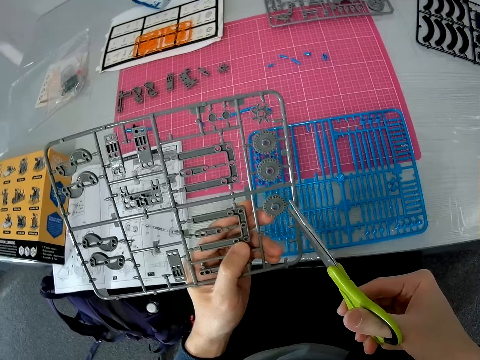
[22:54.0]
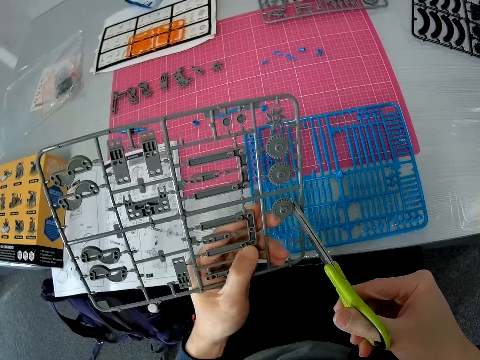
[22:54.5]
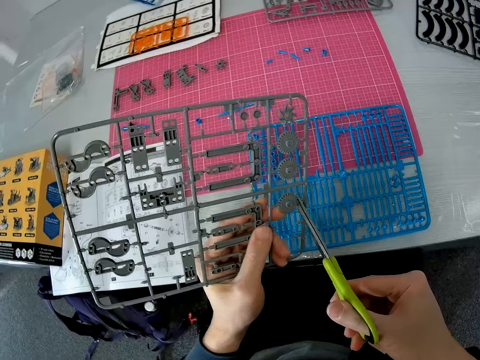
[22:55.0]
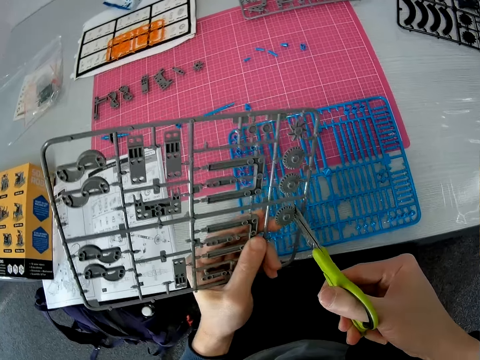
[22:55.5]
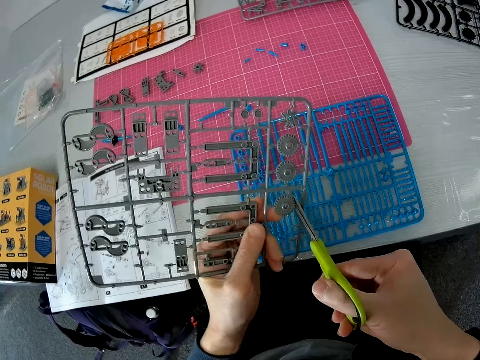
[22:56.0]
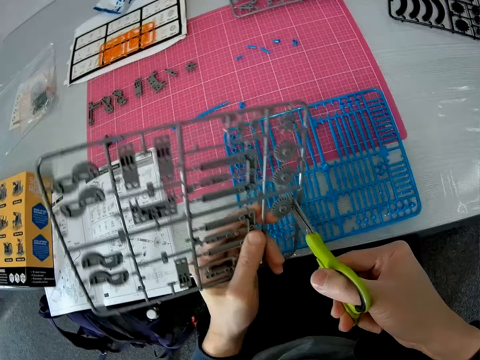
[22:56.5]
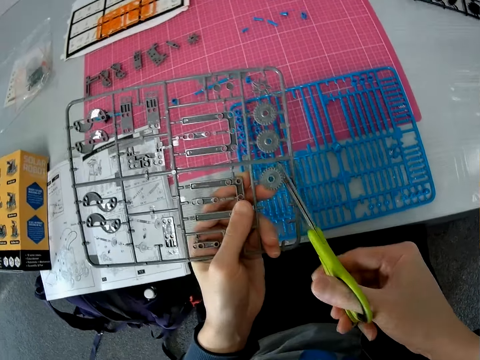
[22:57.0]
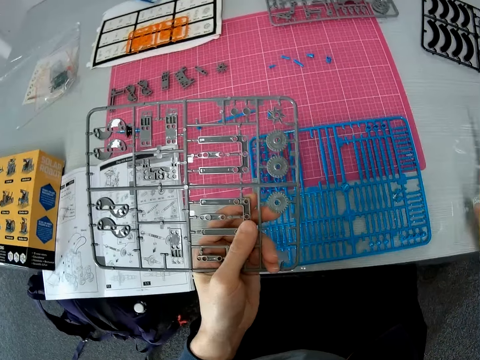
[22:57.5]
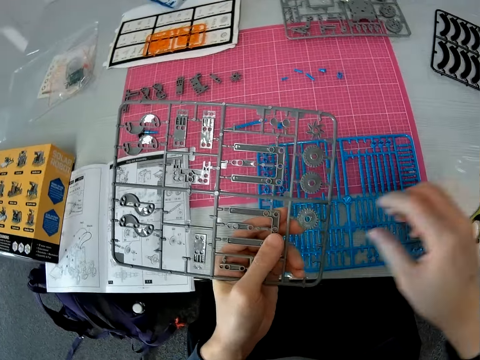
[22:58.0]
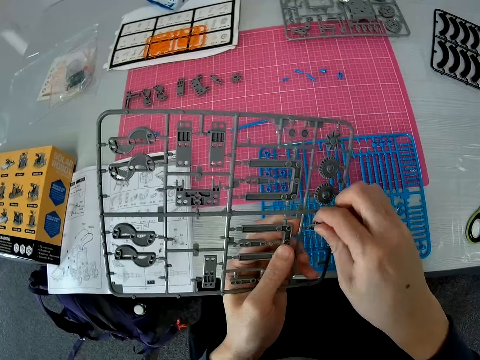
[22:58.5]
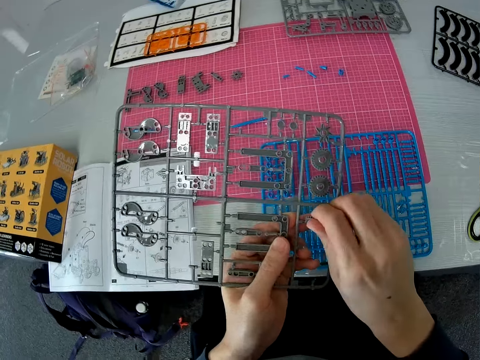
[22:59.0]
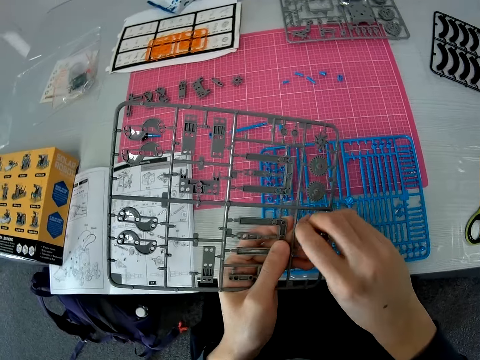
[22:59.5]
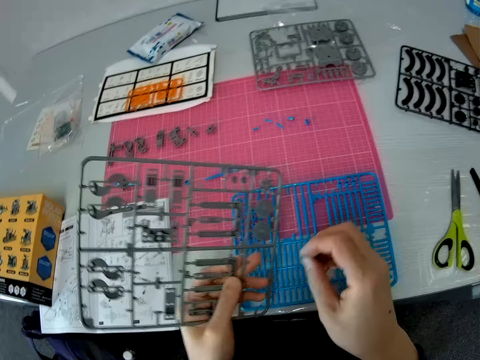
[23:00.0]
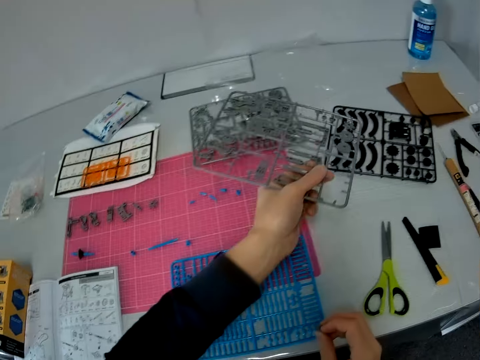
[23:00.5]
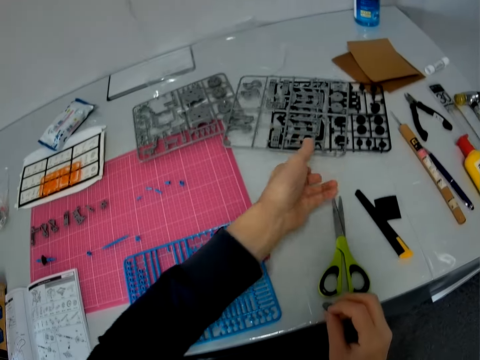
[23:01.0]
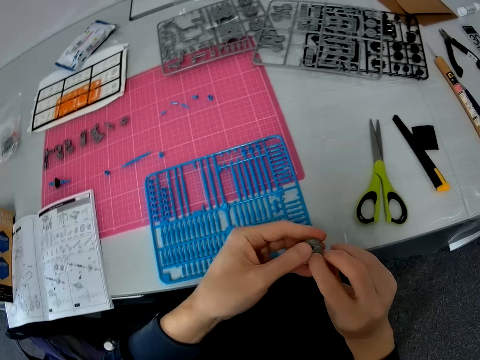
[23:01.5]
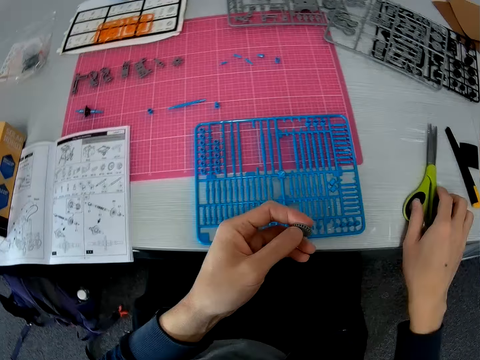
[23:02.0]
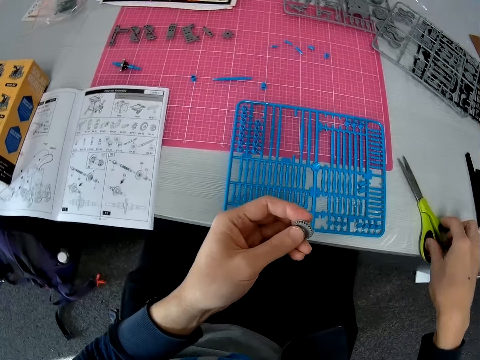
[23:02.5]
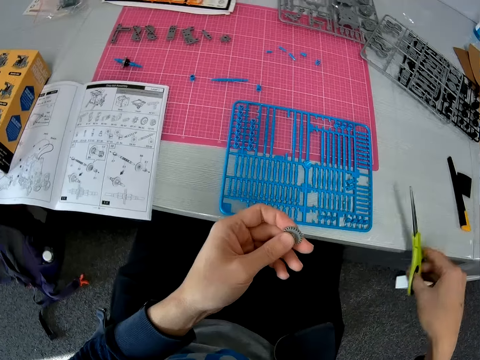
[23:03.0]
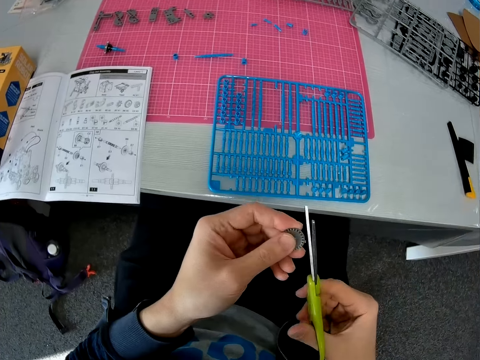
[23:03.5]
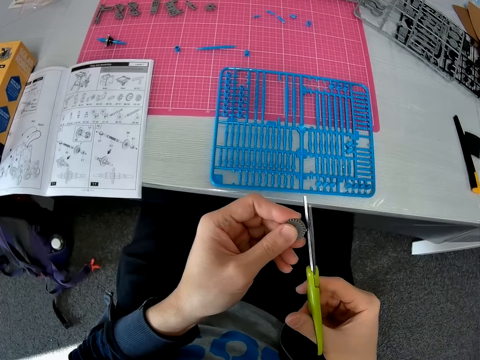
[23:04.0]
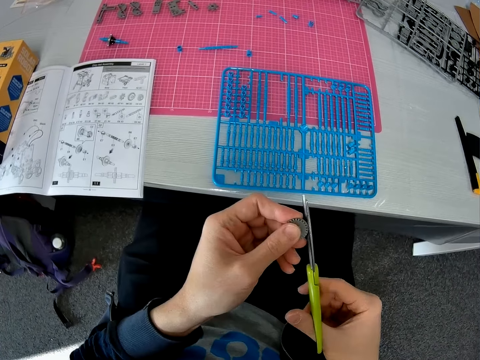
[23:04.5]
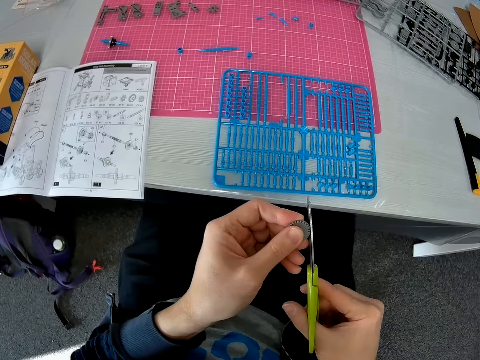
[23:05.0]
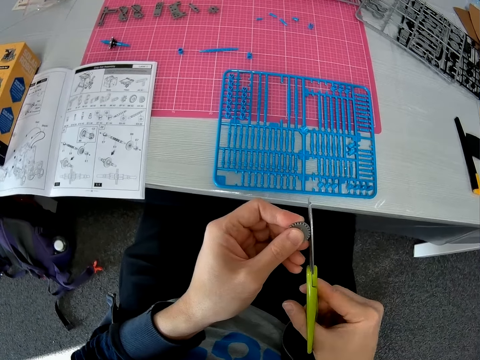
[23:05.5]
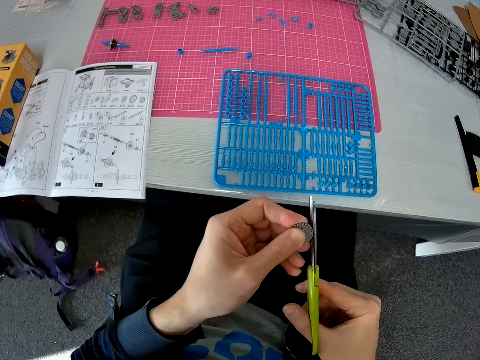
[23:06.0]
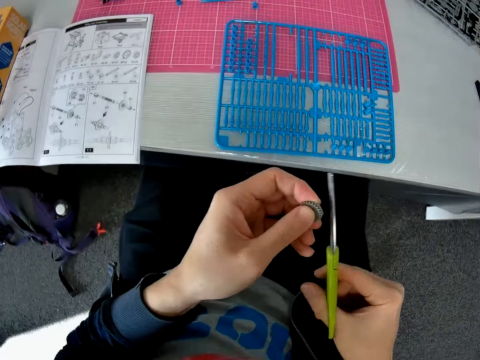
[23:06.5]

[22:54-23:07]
The camera wearer cuts the model from the laser craft kit with the scissors. They drop the scissors on the table. They pull the model from the laser craft kit. They throw the laser craft kit on the table. They hold the model with both hands. They pick the scissors from the table. They cut the model with the scissors.

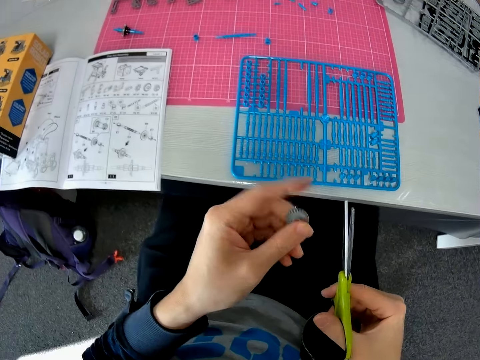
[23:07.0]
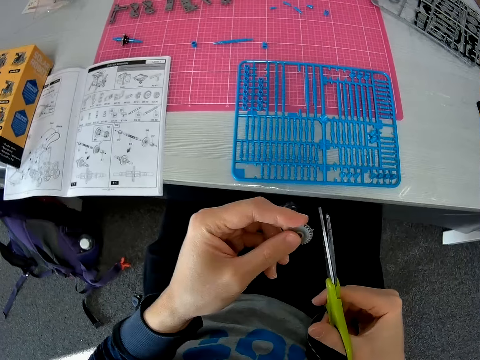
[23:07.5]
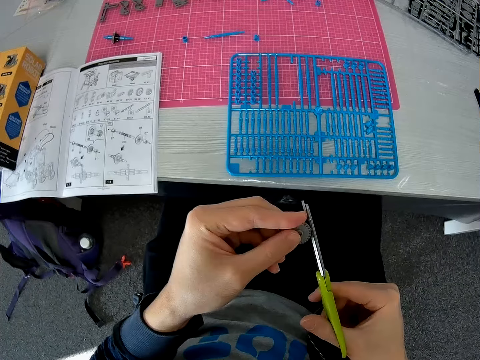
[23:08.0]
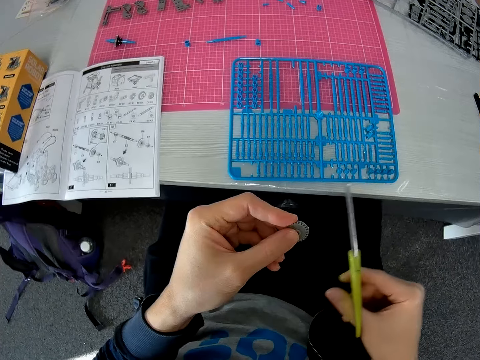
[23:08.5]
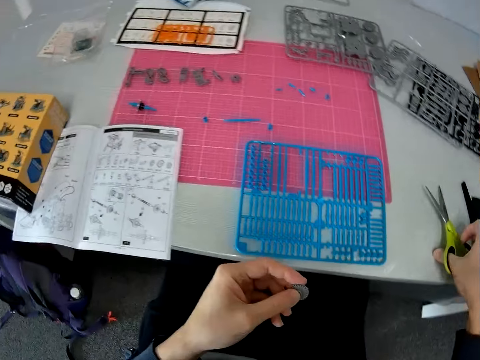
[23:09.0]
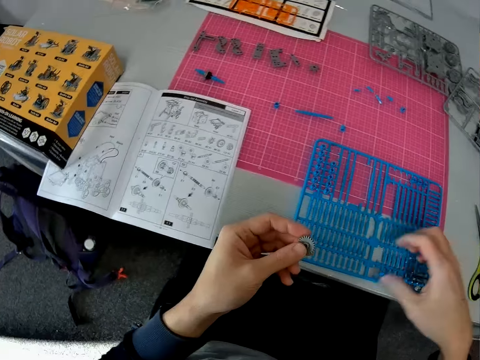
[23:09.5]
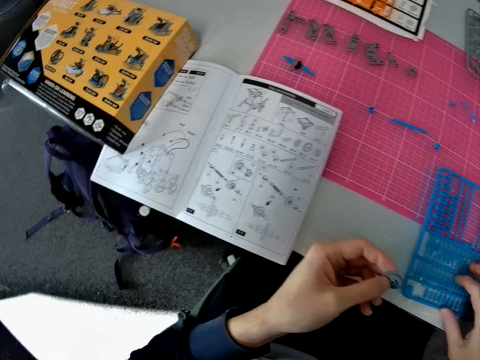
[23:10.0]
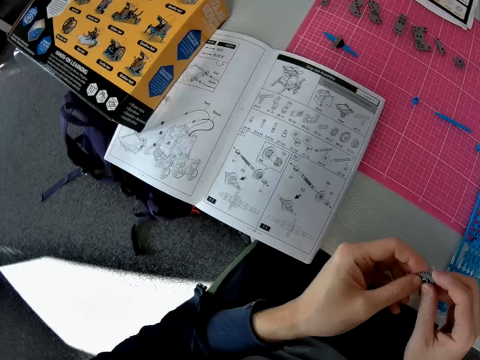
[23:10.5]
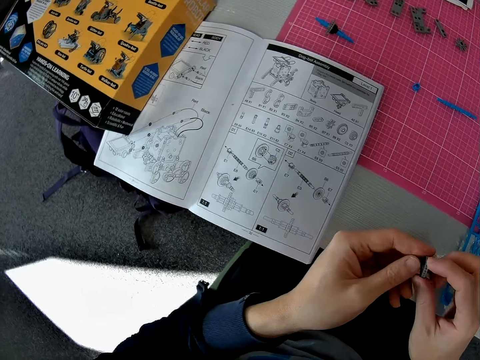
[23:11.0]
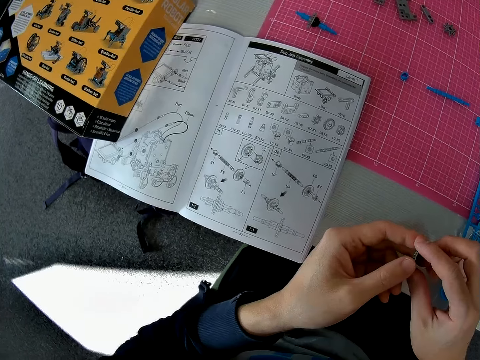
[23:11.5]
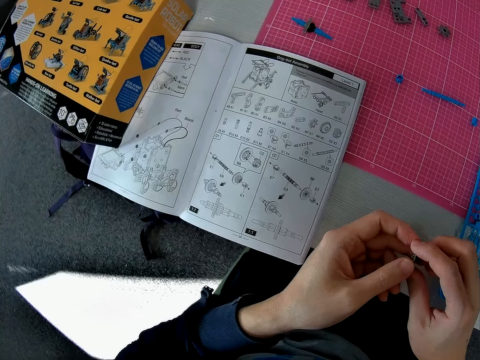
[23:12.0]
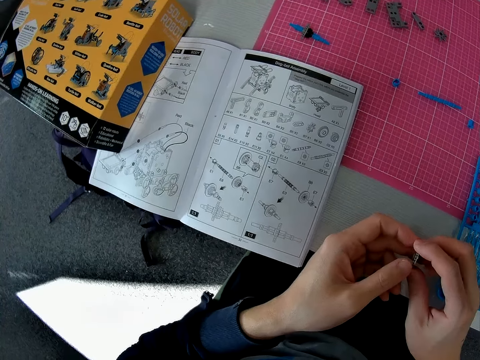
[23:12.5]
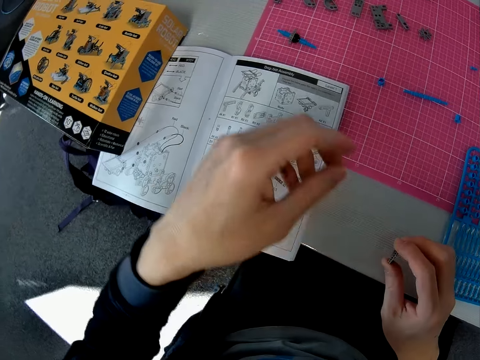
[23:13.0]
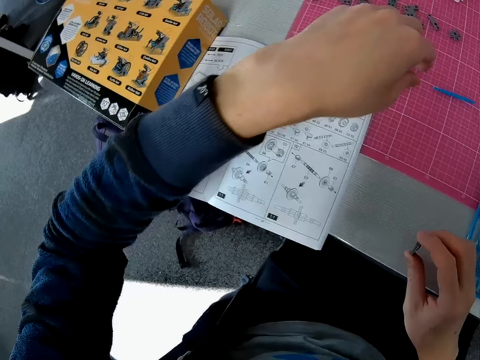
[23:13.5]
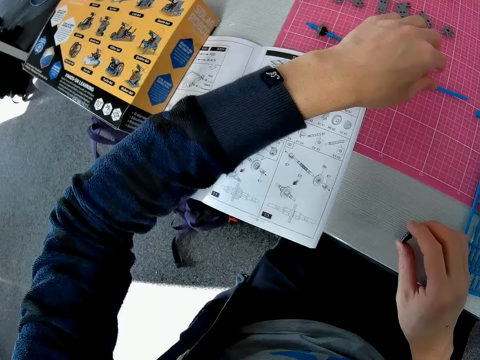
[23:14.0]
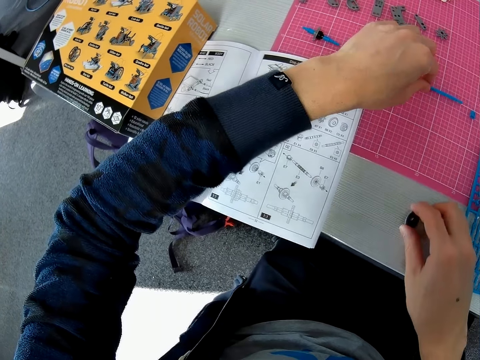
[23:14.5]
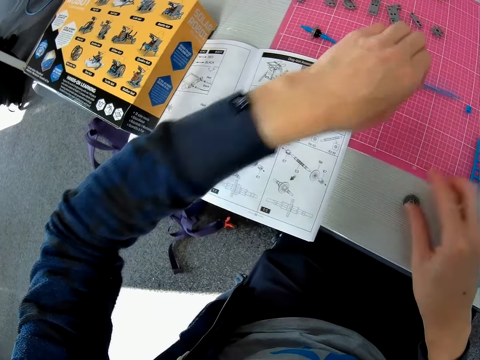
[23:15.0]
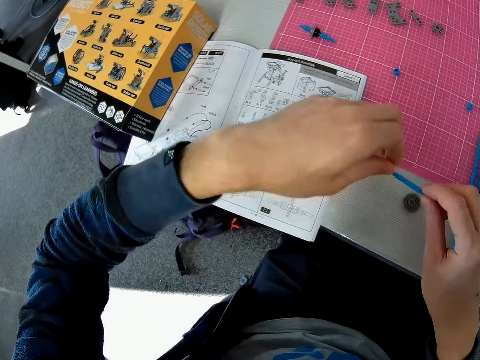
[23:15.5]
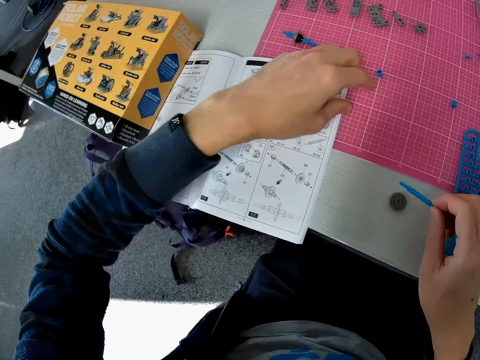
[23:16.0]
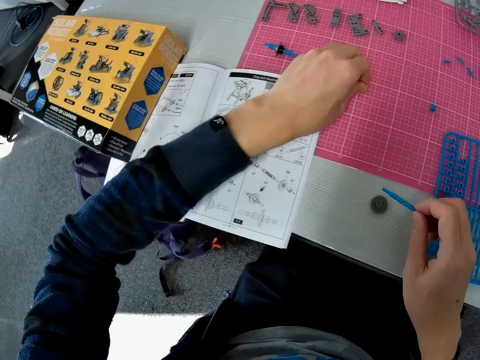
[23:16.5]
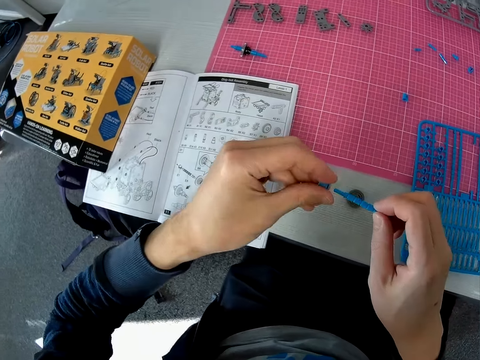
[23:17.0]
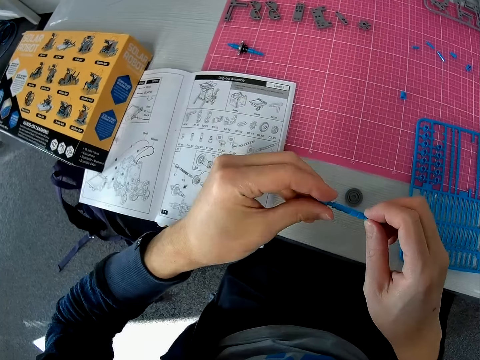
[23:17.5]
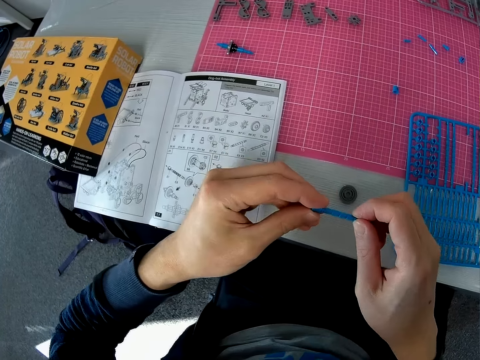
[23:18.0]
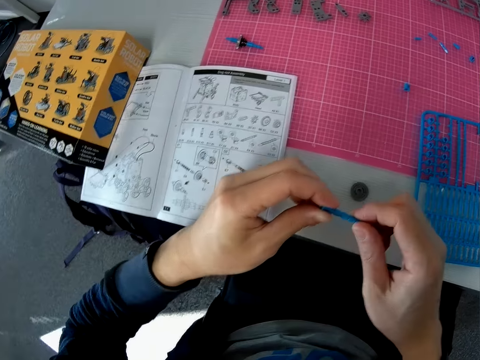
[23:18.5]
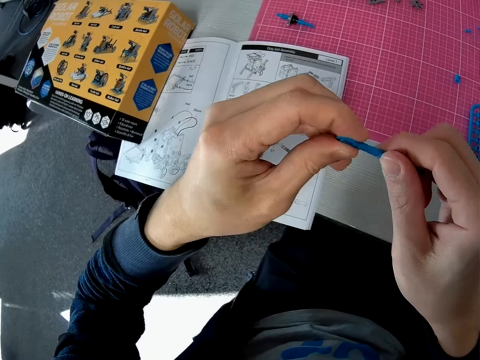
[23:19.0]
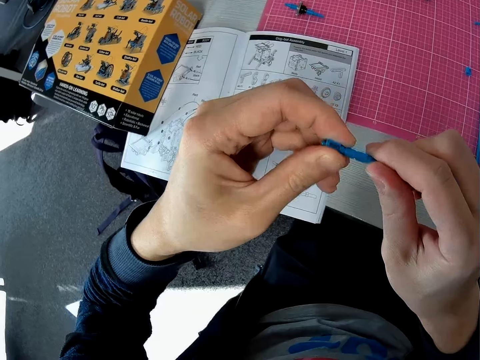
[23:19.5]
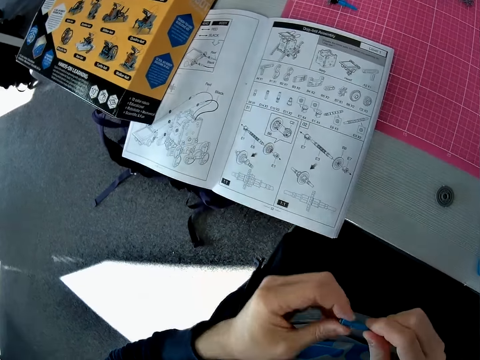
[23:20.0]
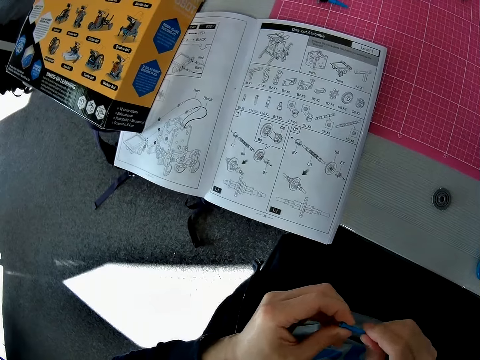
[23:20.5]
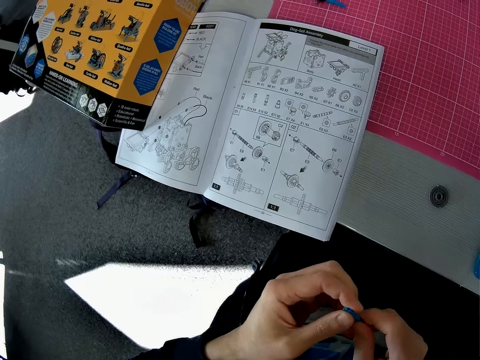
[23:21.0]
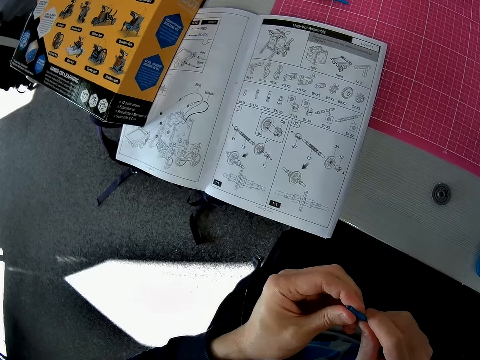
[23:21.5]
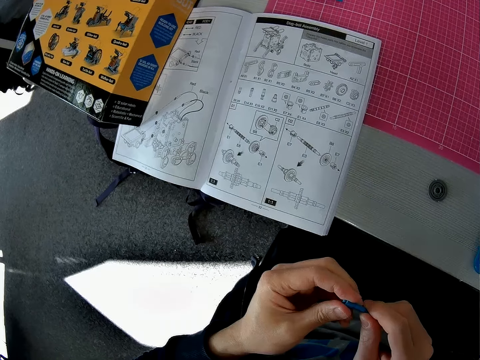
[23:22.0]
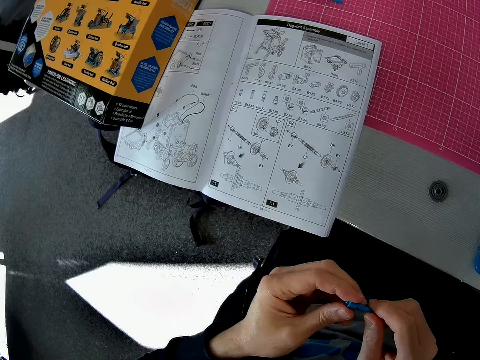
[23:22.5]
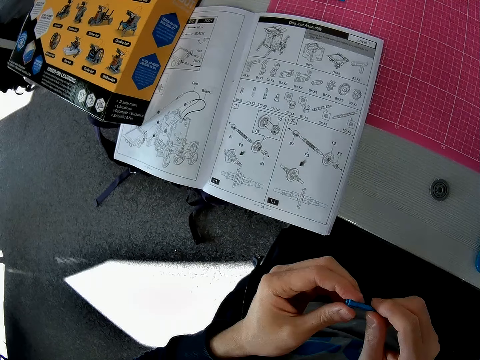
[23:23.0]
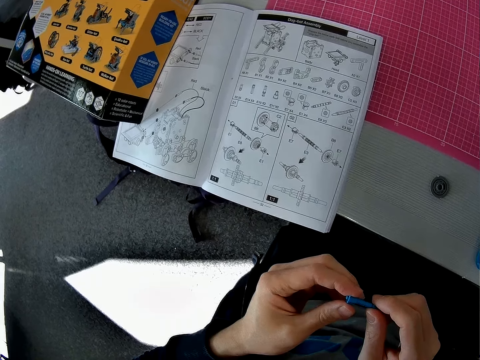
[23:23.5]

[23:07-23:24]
The camera wearer drops the scissors on the table. They drag the laser craft kit on the table. They hold the model with both hands. They read the manual on the table. They look at the model. They pick a bot or model from the cutting mat on the table. They place the other model on the table. They pick another bot from the mat. They join the two bots together. They look at the fixed model. They read the manual on the table.
